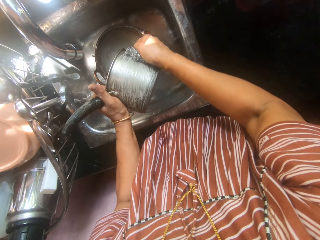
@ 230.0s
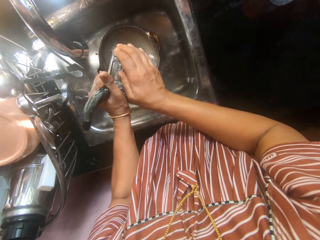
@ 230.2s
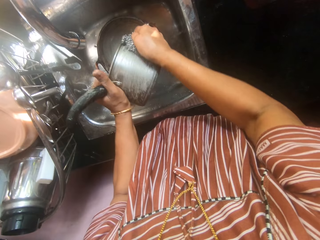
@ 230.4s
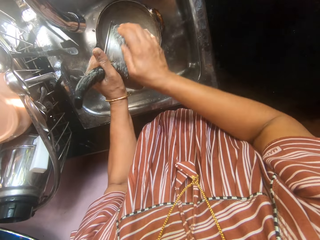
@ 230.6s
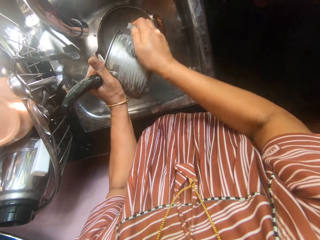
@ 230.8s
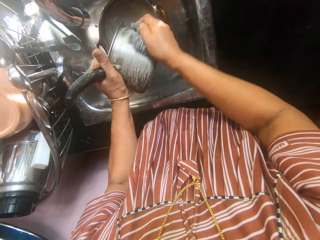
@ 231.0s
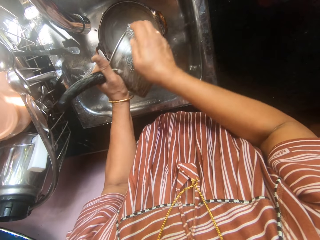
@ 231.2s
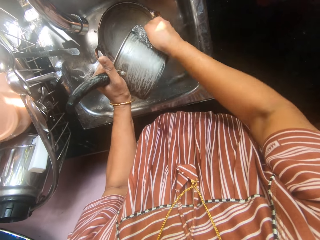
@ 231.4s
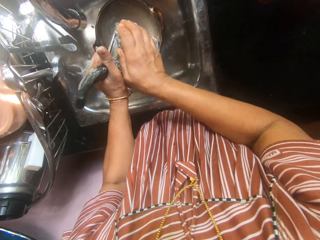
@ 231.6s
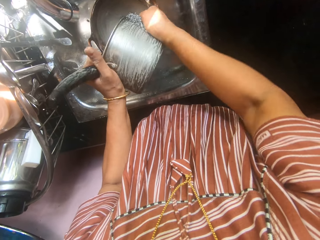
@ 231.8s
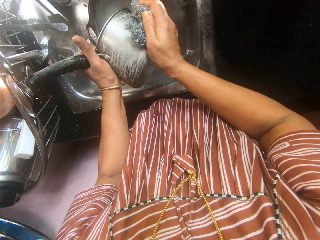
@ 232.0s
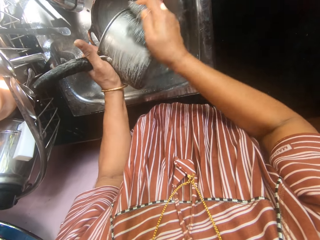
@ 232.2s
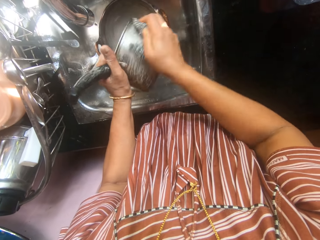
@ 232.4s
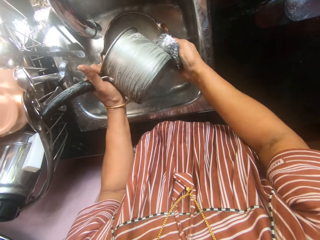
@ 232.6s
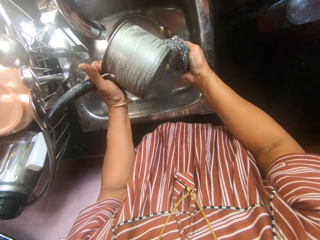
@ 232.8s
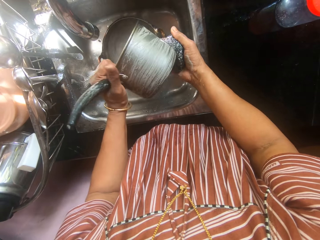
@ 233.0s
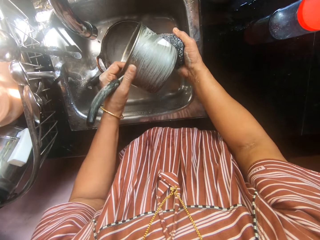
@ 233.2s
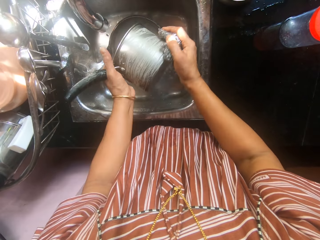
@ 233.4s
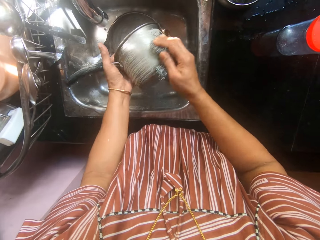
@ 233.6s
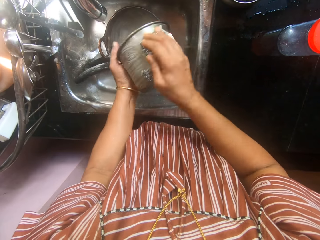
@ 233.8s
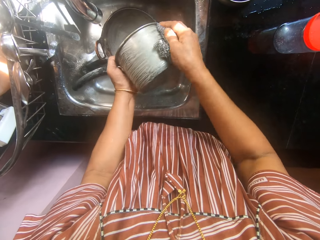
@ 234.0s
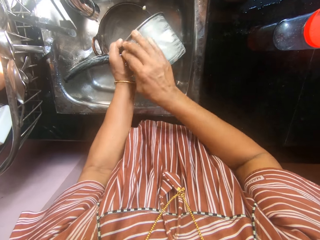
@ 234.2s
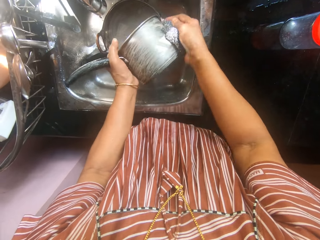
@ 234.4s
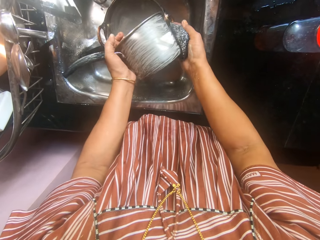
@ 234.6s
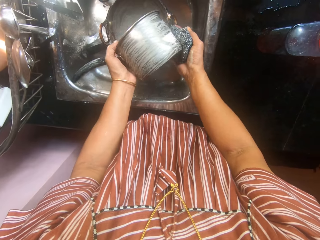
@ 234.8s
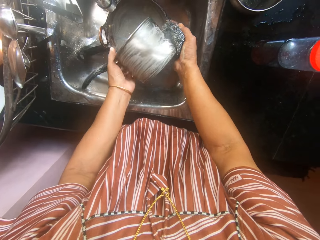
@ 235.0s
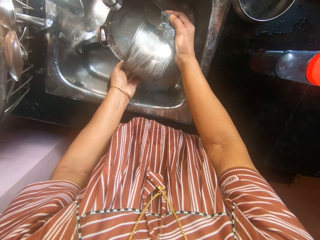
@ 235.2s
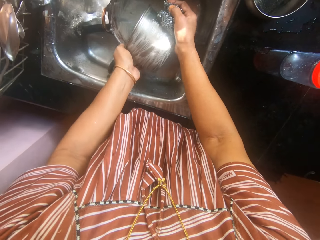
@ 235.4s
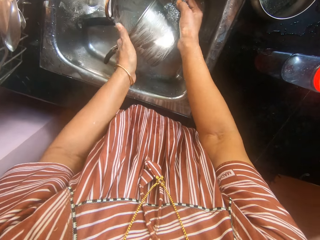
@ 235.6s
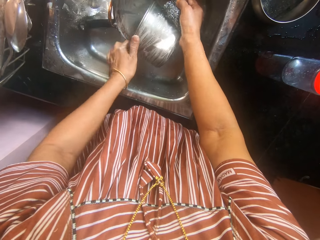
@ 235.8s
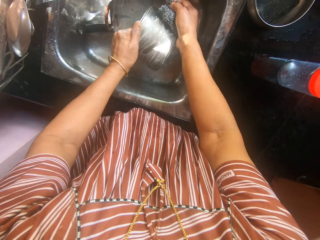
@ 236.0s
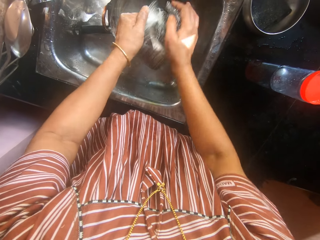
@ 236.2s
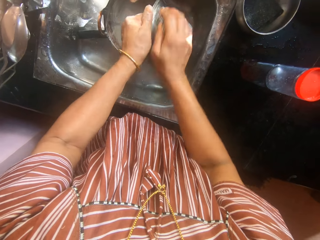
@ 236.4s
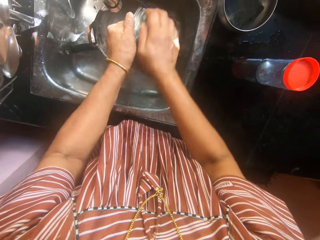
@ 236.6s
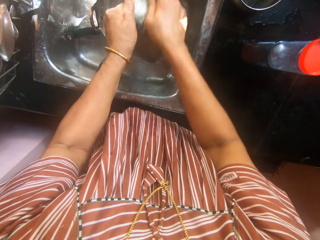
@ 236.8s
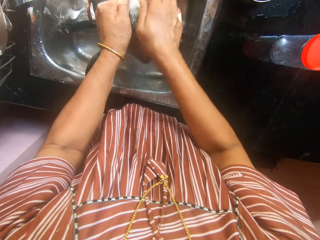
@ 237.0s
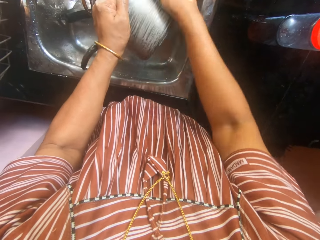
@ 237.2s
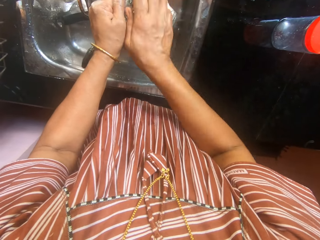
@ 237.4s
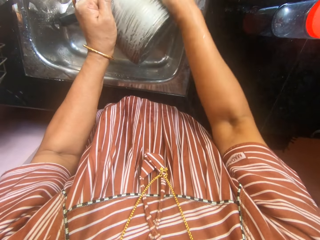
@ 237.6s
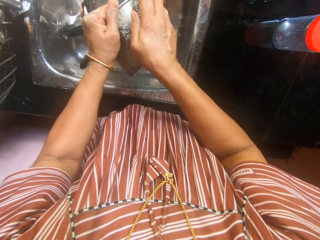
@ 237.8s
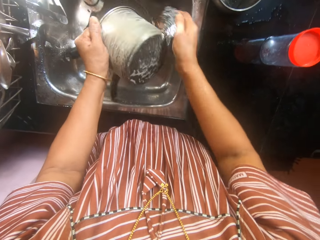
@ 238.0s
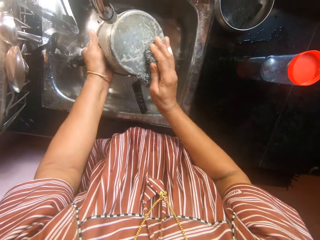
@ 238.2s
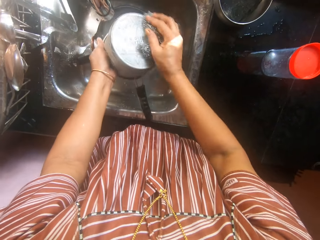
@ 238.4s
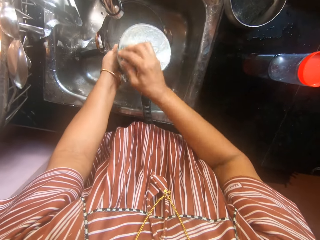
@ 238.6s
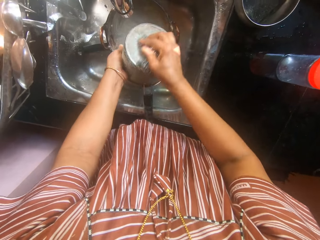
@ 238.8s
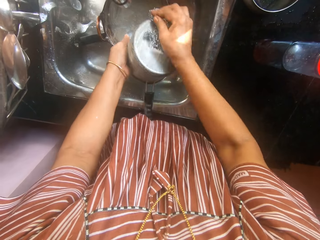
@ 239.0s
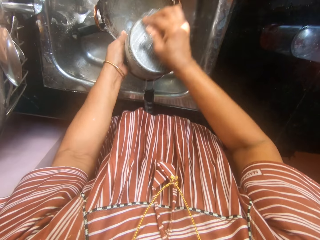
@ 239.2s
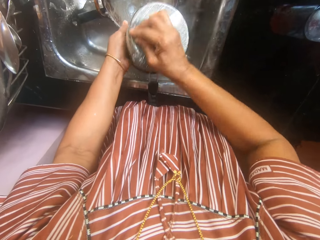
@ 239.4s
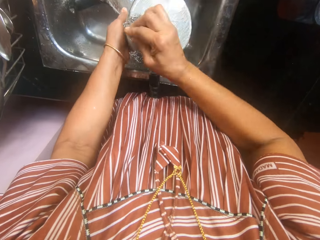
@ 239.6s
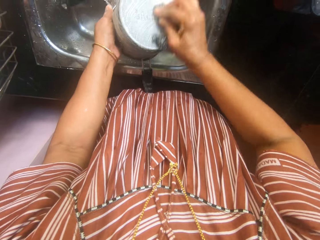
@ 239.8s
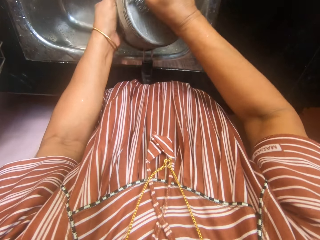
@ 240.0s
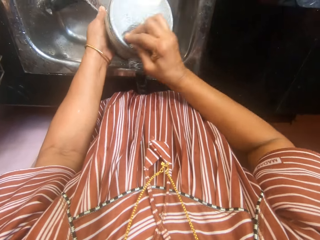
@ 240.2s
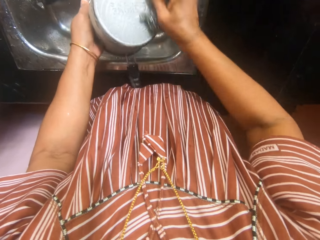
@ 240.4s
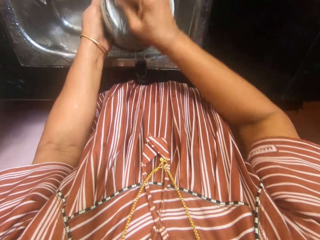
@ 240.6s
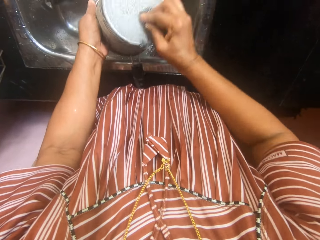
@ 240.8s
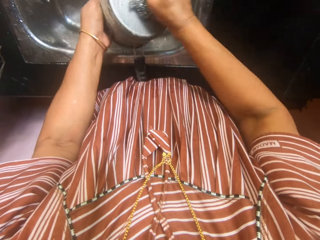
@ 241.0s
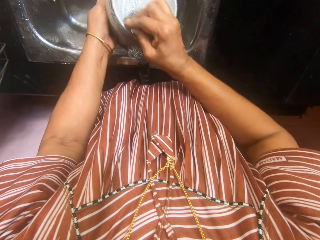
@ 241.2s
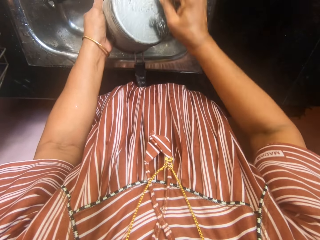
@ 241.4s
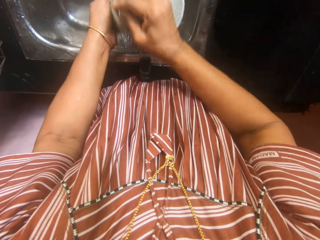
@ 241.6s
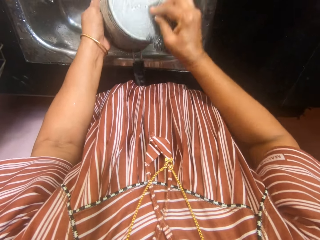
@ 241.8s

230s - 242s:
The camera wearer moves the hand. They clean the bowl with the cleaning ball. They put the pot on the metal basin. They clean the pot with the cleaning ball.

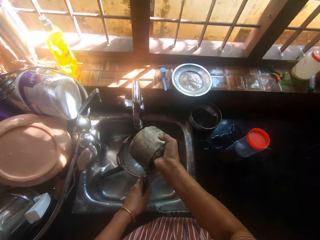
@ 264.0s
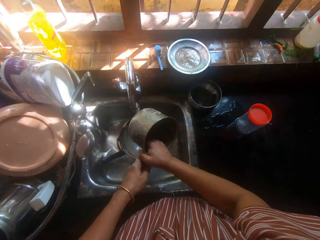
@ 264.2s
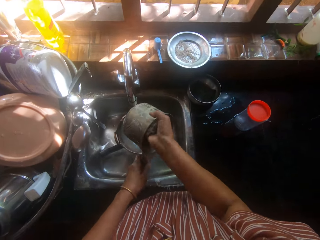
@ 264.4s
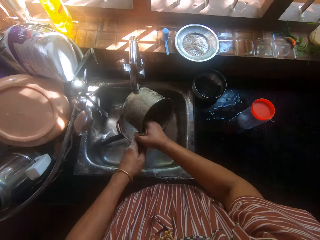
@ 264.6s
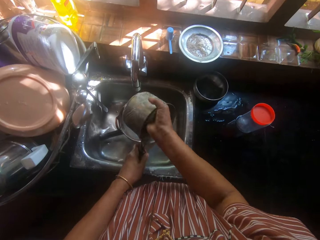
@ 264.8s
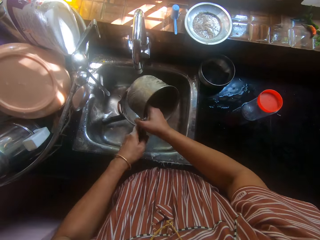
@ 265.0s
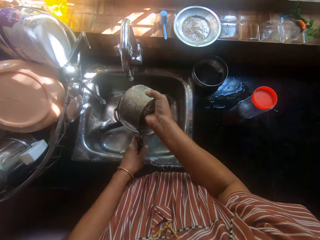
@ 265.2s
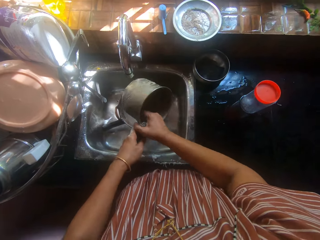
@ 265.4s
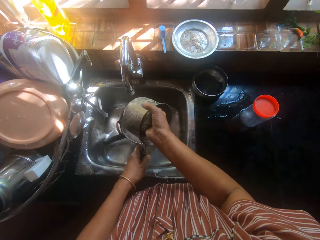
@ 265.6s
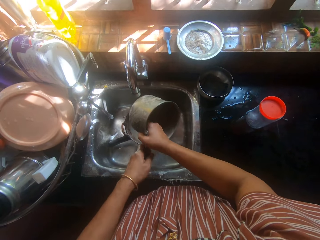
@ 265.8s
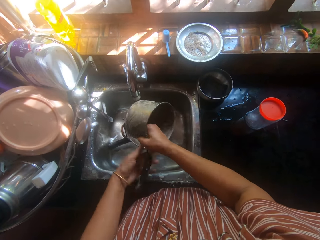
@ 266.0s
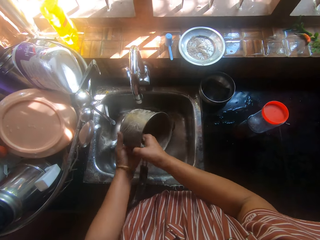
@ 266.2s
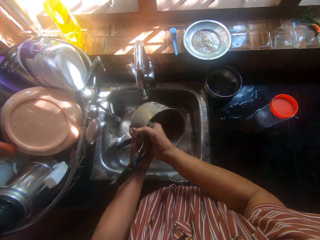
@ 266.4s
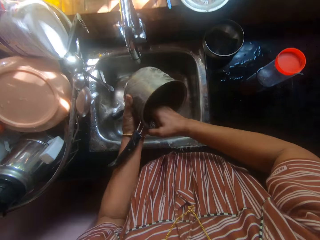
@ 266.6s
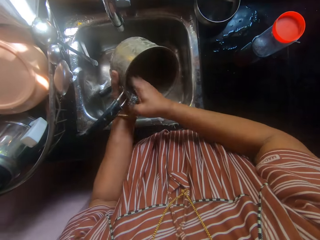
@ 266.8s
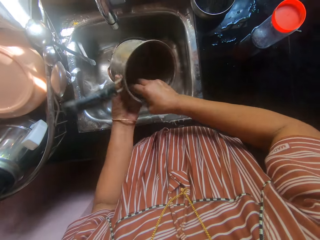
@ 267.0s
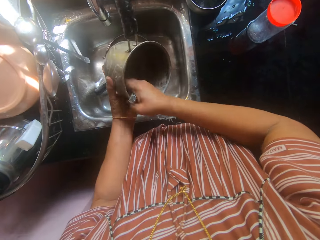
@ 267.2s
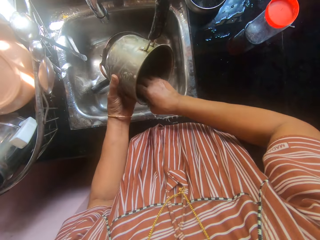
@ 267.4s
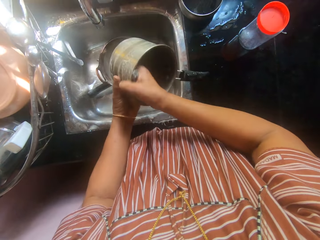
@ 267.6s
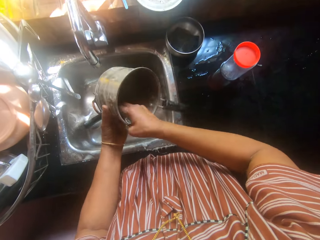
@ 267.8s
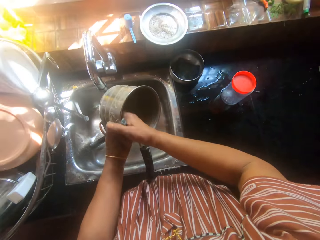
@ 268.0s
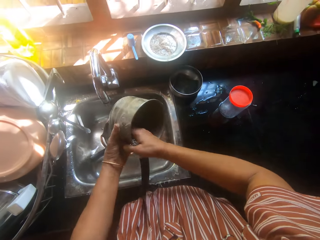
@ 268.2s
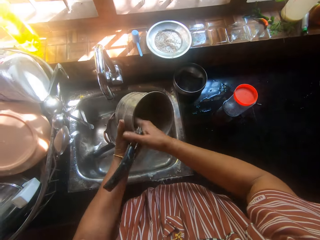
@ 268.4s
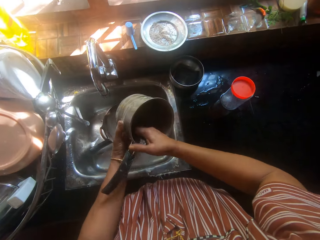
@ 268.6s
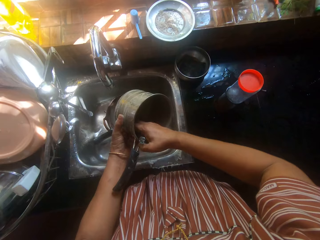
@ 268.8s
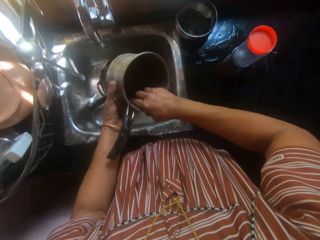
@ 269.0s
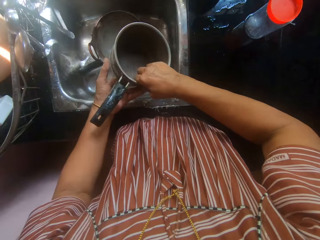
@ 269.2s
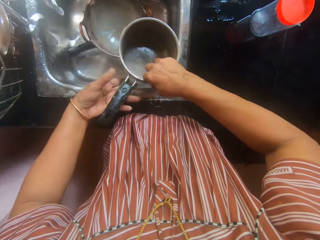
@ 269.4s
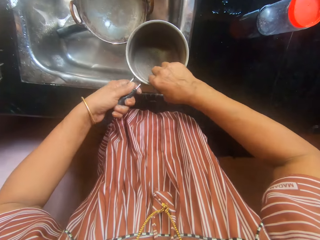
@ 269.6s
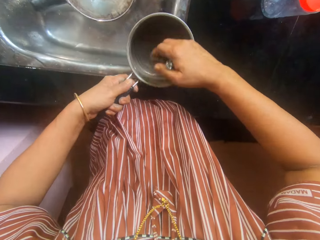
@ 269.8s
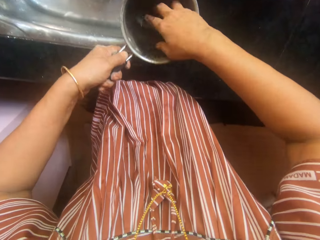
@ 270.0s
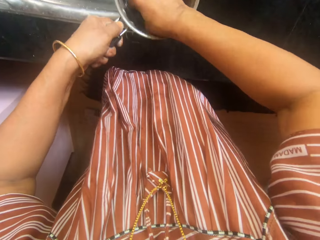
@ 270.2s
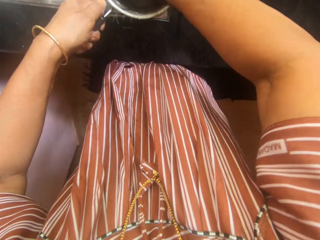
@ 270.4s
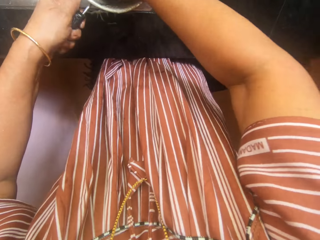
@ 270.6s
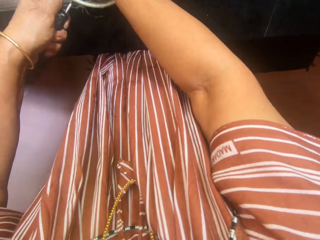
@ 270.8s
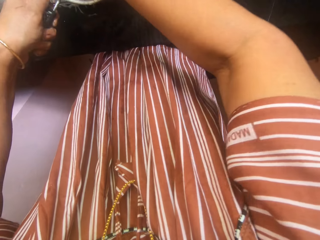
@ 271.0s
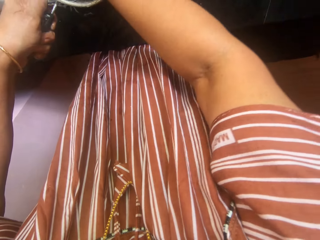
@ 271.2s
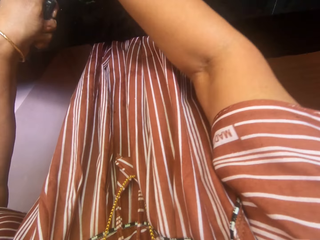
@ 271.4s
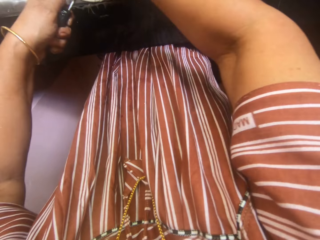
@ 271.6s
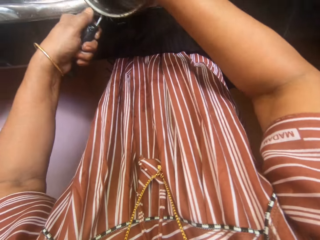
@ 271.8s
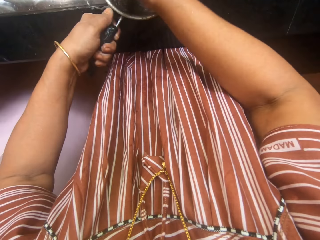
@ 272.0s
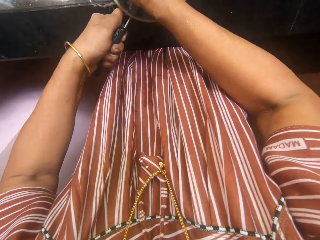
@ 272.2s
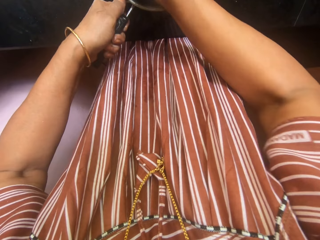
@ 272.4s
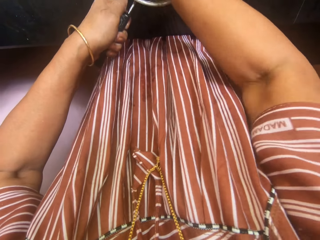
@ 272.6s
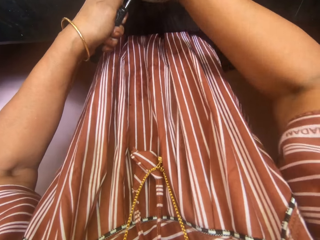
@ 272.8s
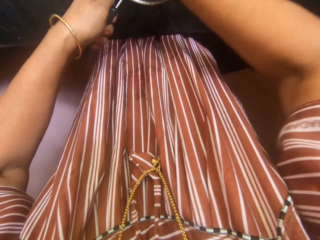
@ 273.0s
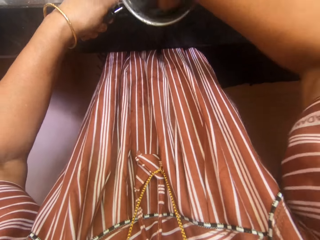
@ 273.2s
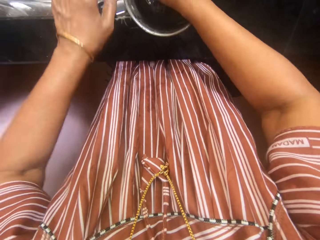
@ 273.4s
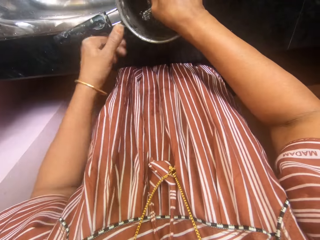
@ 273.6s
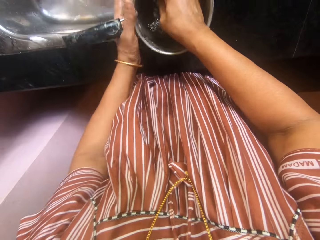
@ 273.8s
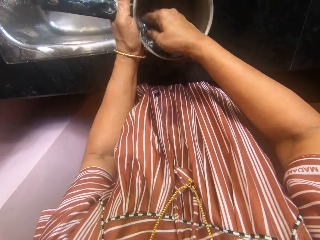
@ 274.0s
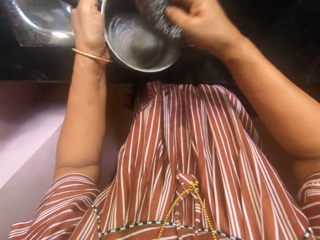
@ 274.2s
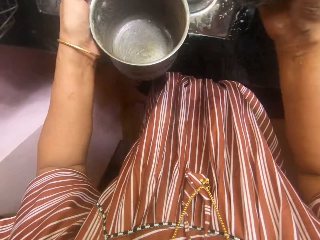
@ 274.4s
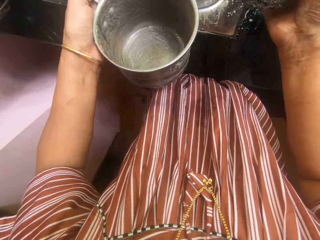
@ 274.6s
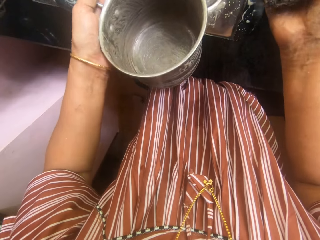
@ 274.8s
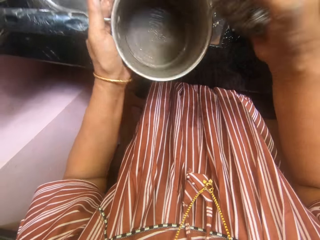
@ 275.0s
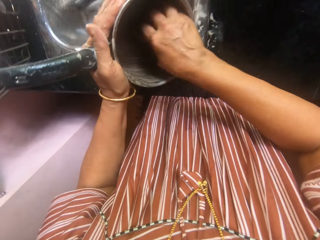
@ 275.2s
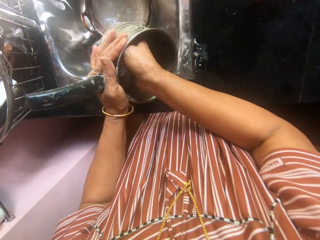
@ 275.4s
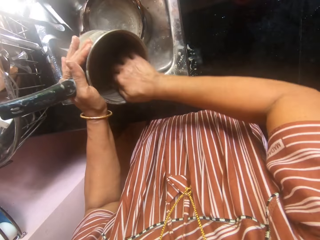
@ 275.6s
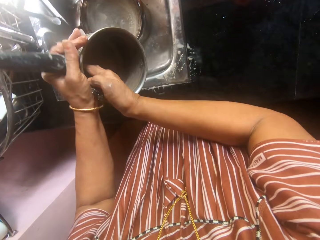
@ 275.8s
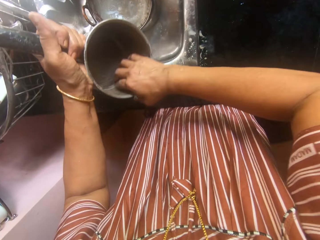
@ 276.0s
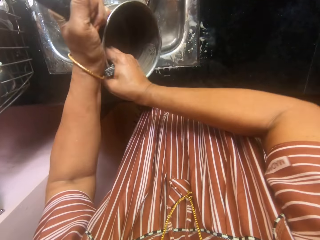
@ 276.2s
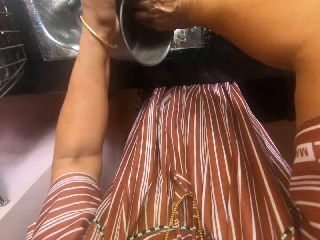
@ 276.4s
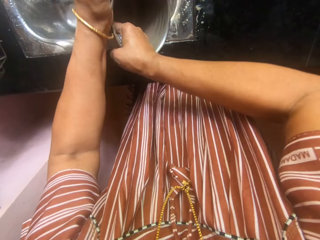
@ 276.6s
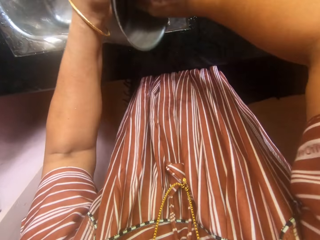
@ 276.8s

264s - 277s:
The camera wearer touches the pot. They clean the pot with the cleaning ball or iron sponge. They touch the pot handle. They stop washing the pot for a while. They drop the pot by the edge of the sink. They drop the iron sponge into the pot. They continue washing the inner part of the pot with the iron sponge. They lift the pot away from the edge of the sink. They look at the pot. They stop washing the inner part of the pot for a while. They continue washing the inner part of the pot with the iron sponge.
